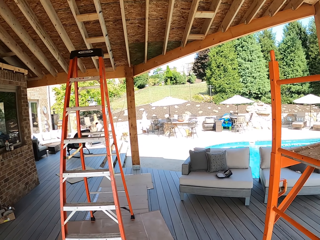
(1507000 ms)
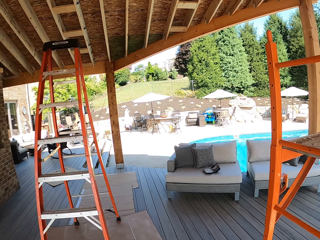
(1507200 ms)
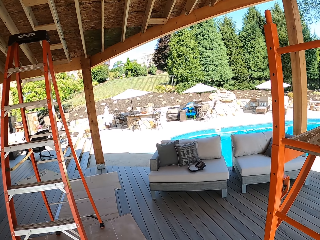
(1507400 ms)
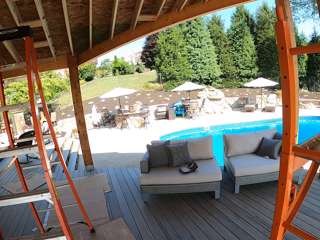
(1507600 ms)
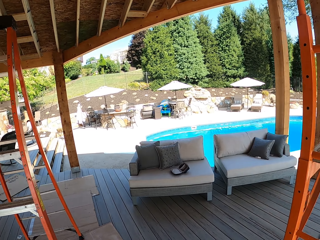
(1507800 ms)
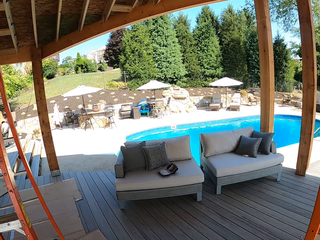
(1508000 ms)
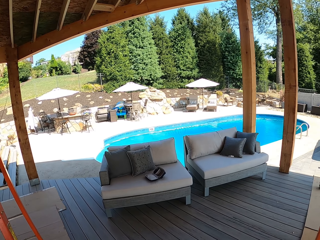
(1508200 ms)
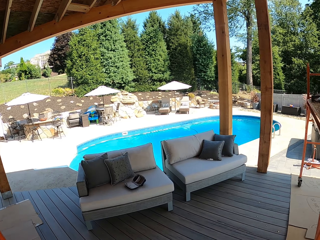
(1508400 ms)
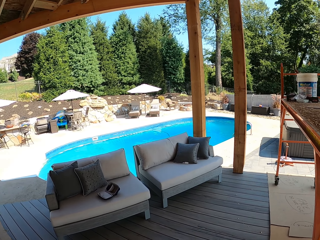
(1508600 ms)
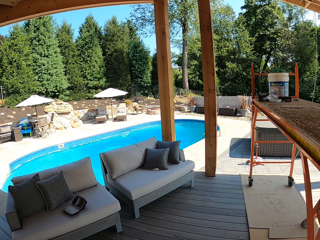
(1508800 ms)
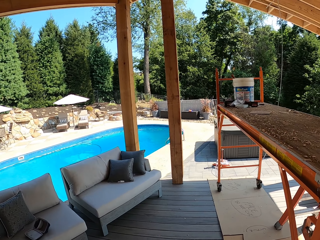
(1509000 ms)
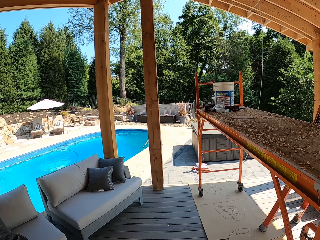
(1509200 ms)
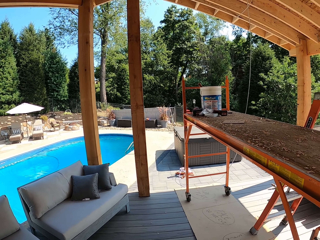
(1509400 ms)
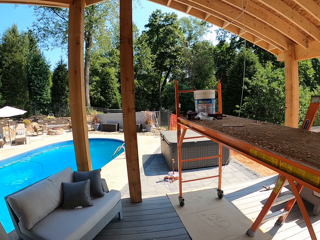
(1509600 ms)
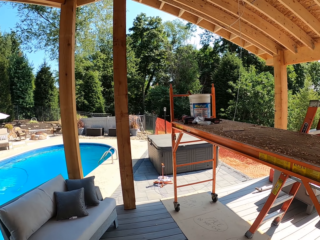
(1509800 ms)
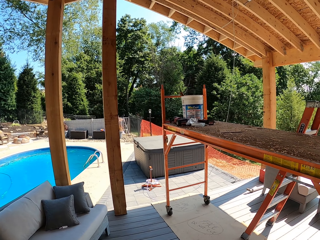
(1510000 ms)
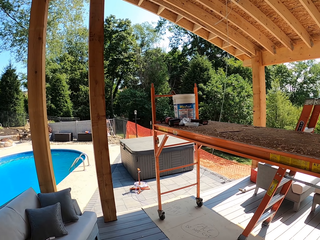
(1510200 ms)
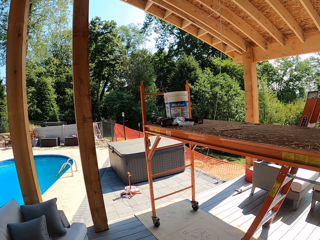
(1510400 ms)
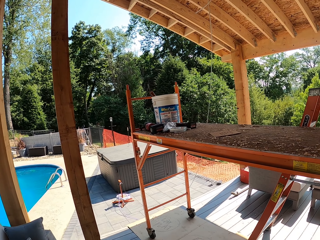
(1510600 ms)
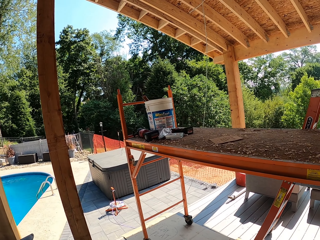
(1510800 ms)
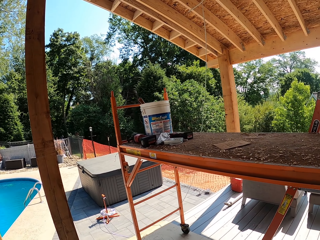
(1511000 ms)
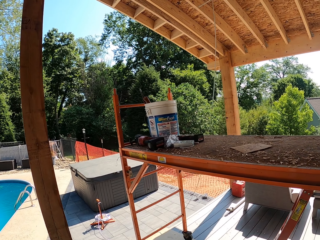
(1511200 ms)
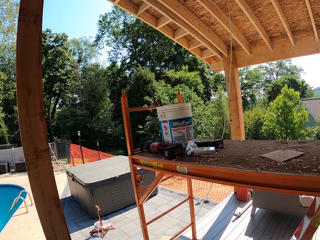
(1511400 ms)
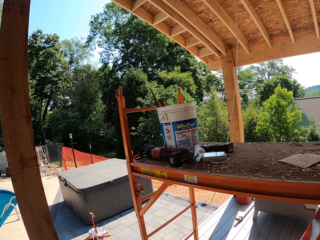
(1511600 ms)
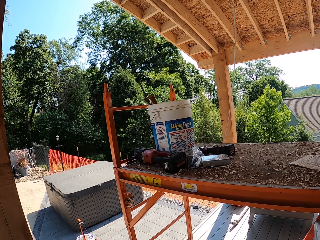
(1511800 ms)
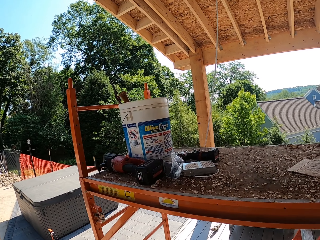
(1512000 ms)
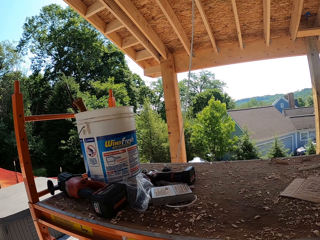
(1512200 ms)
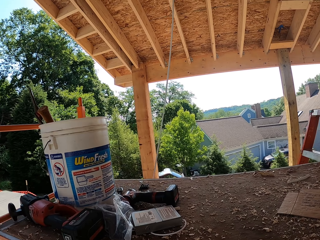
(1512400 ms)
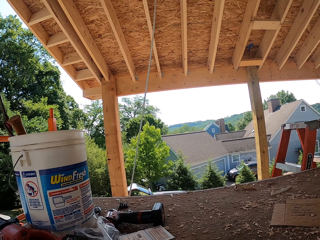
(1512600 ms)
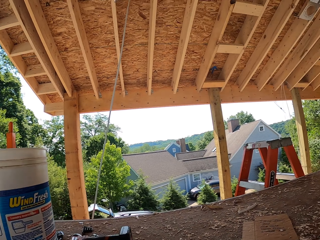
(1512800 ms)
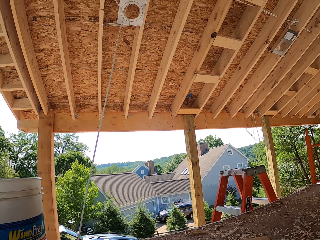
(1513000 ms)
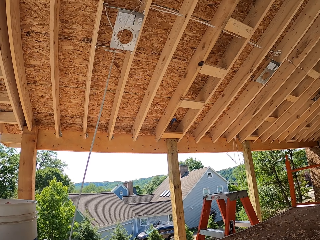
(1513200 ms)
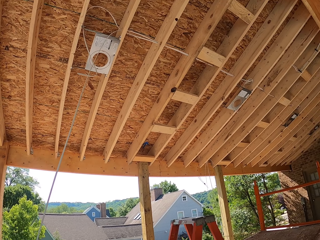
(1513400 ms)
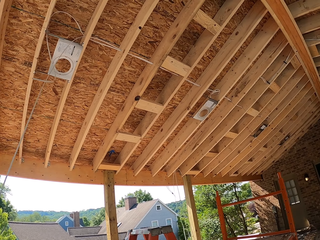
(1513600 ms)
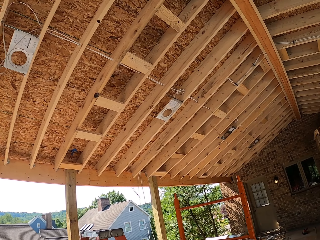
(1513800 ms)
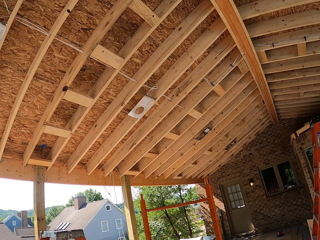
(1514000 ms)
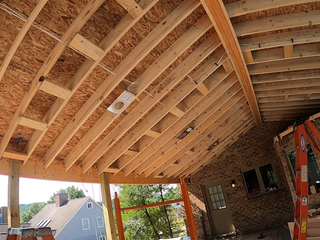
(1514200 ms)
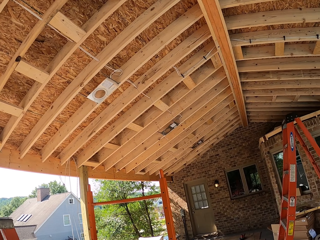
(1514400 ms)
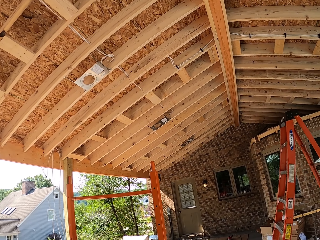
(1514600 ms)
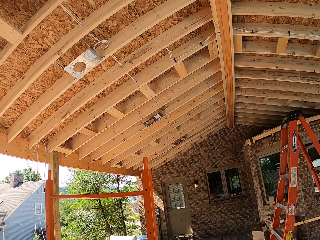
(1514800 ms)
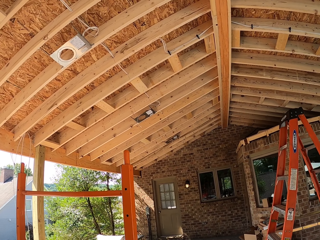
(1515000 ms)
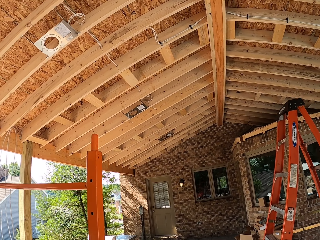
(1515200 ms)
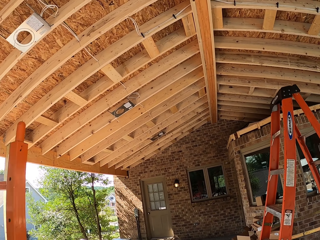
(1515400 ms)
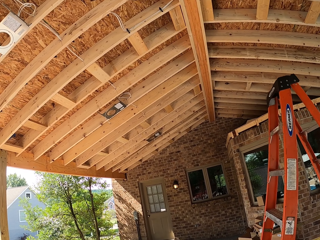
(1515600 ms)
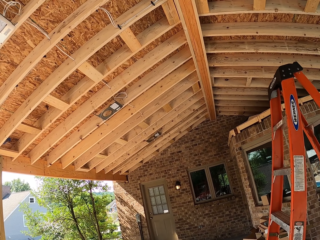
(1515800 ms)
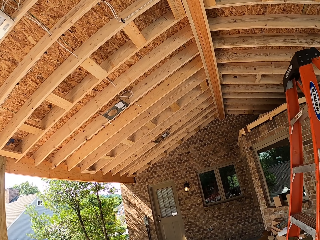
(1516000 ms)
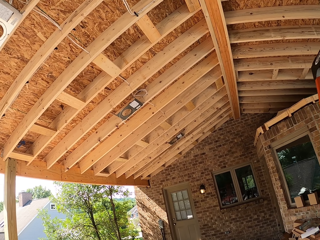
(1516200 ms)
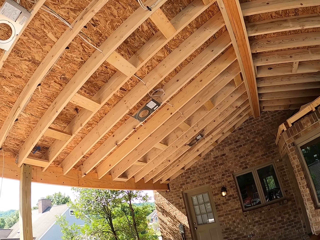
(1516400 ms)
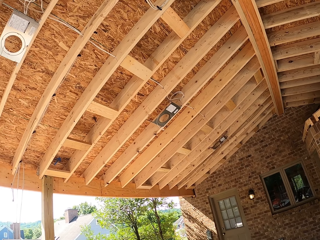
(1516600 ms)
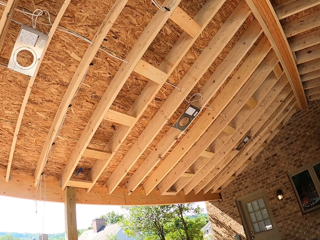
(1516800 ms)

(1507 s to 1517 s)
The camera wearer walks. They glance at the ceiling.

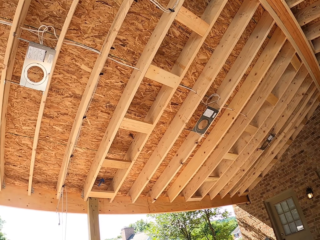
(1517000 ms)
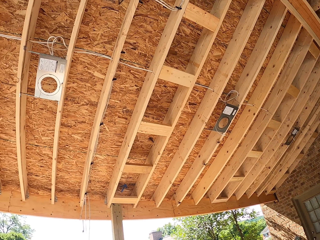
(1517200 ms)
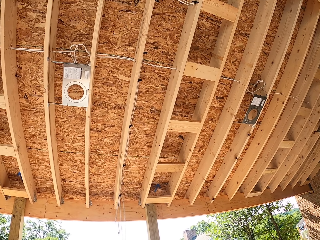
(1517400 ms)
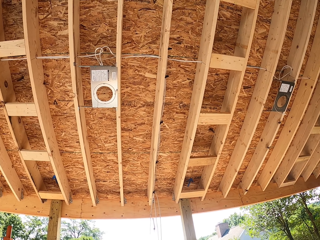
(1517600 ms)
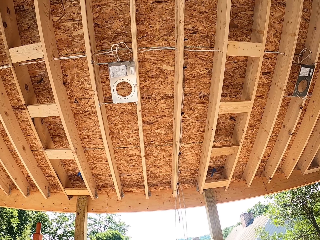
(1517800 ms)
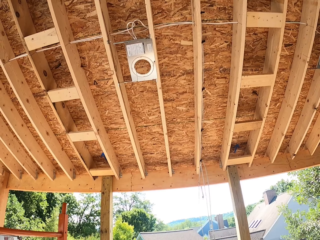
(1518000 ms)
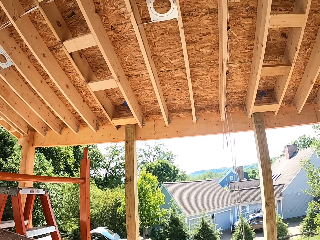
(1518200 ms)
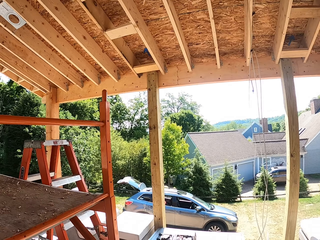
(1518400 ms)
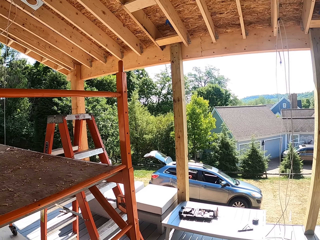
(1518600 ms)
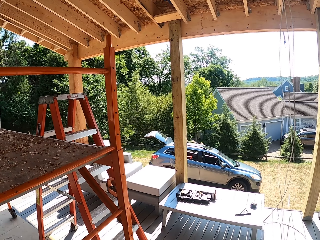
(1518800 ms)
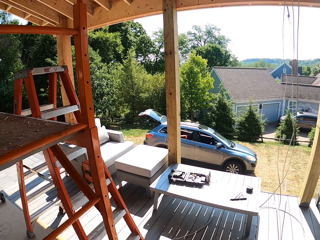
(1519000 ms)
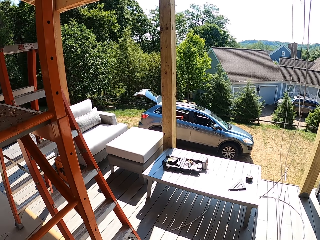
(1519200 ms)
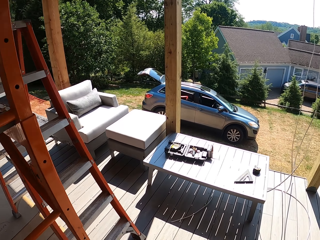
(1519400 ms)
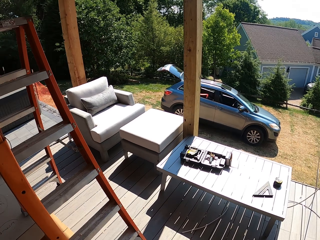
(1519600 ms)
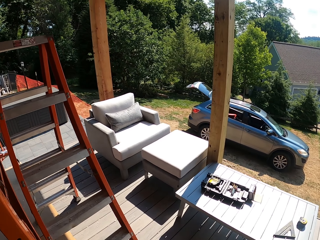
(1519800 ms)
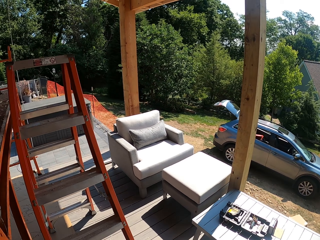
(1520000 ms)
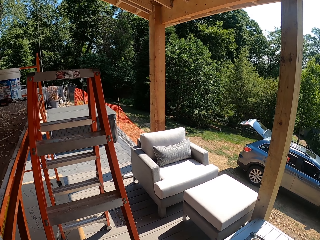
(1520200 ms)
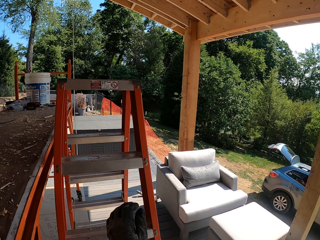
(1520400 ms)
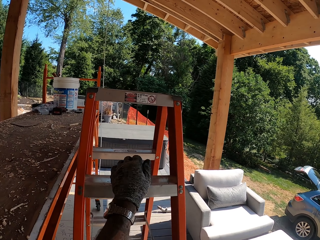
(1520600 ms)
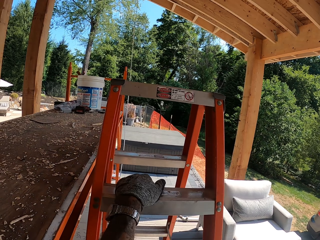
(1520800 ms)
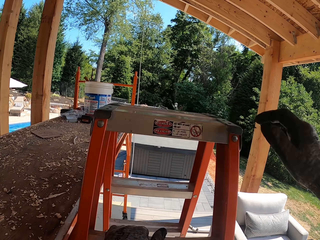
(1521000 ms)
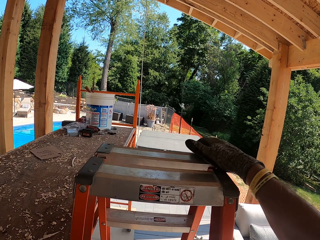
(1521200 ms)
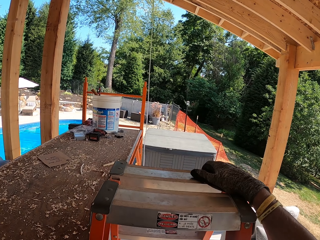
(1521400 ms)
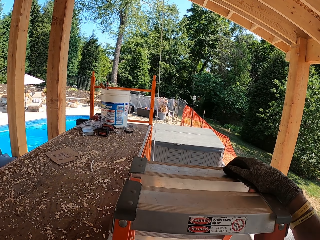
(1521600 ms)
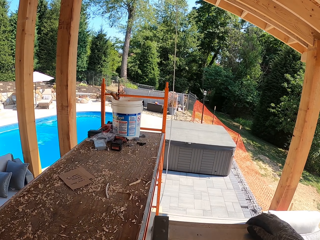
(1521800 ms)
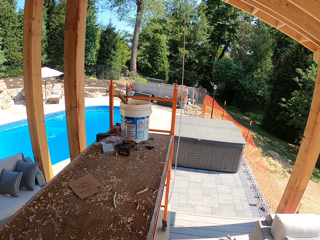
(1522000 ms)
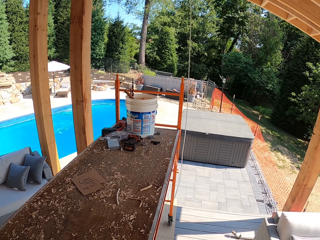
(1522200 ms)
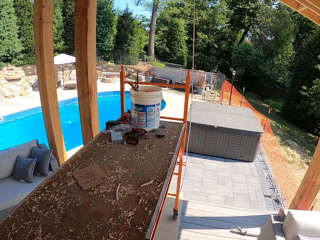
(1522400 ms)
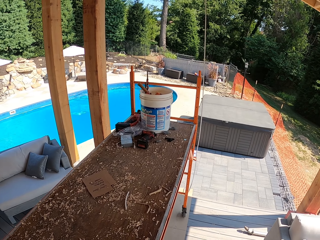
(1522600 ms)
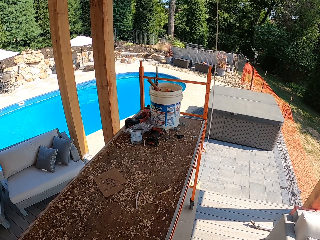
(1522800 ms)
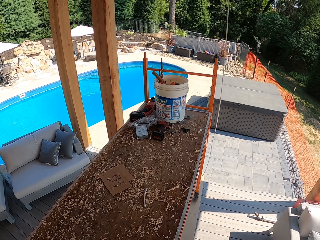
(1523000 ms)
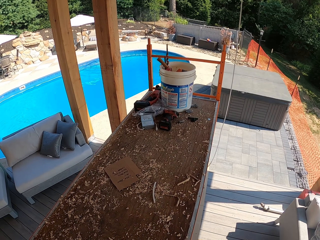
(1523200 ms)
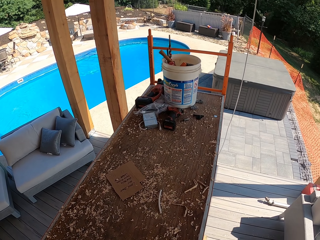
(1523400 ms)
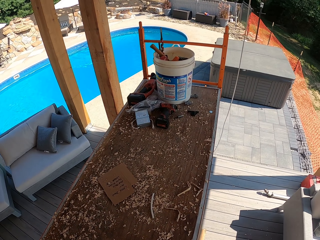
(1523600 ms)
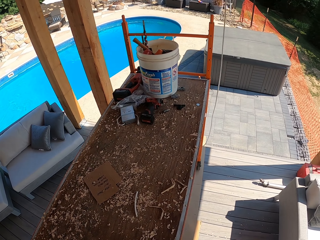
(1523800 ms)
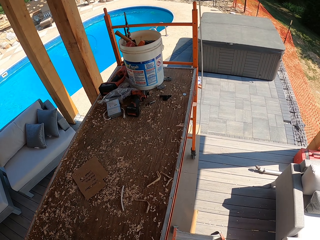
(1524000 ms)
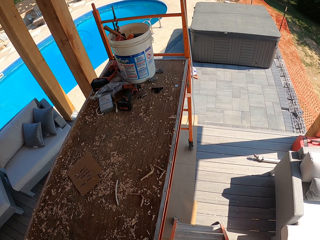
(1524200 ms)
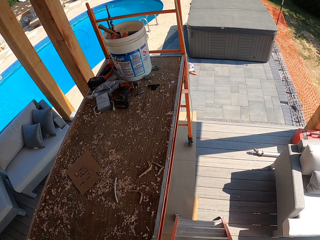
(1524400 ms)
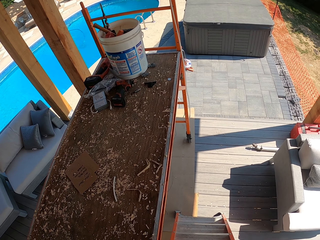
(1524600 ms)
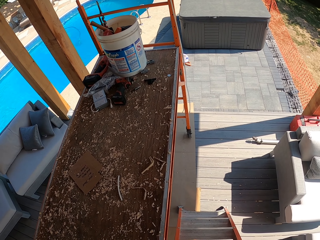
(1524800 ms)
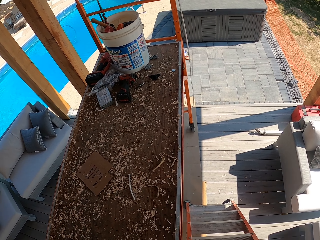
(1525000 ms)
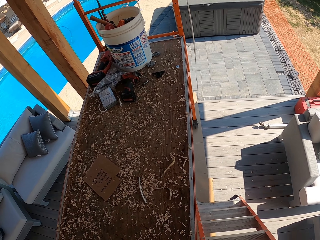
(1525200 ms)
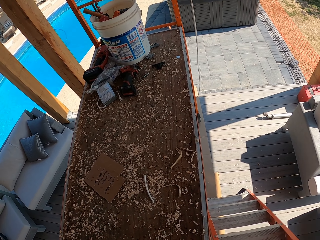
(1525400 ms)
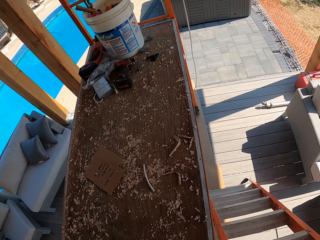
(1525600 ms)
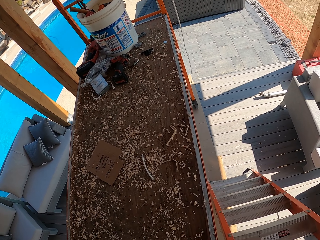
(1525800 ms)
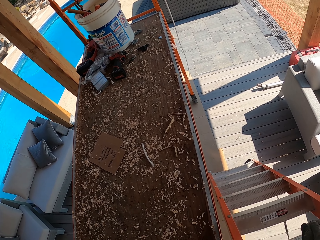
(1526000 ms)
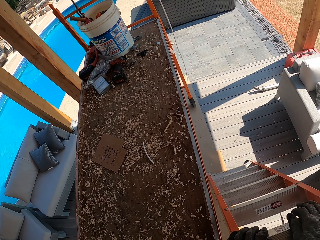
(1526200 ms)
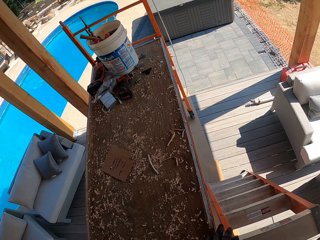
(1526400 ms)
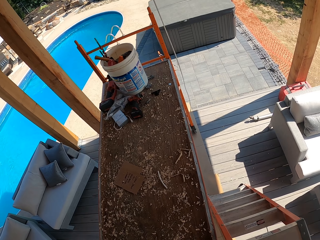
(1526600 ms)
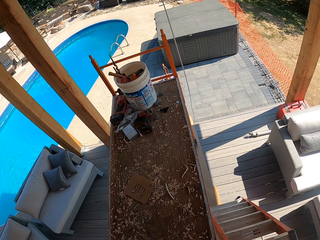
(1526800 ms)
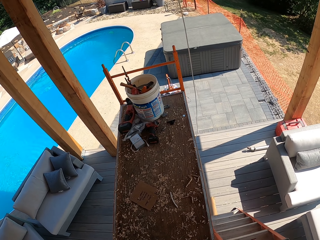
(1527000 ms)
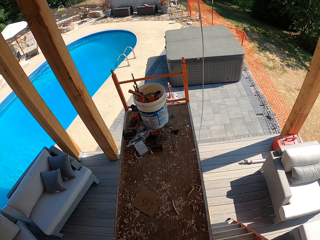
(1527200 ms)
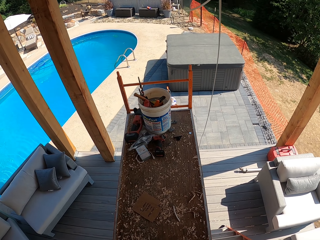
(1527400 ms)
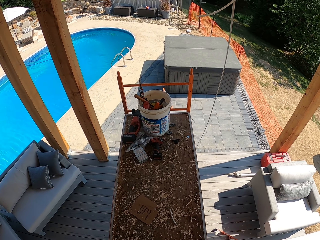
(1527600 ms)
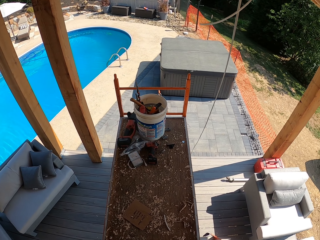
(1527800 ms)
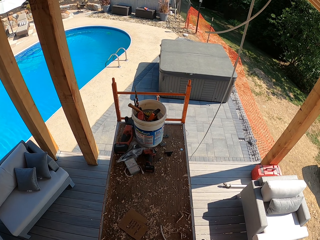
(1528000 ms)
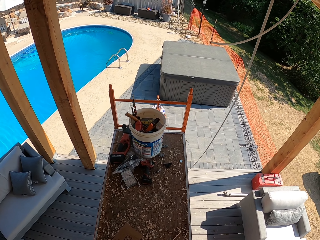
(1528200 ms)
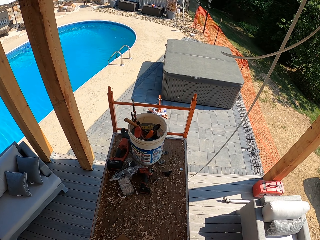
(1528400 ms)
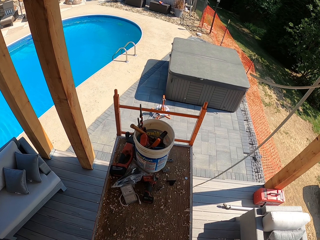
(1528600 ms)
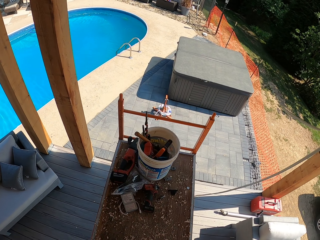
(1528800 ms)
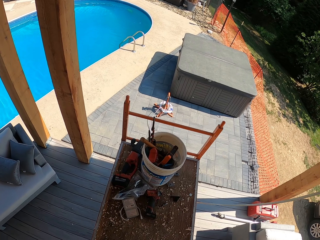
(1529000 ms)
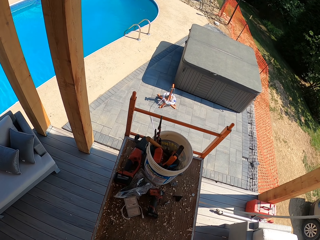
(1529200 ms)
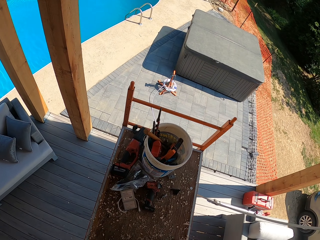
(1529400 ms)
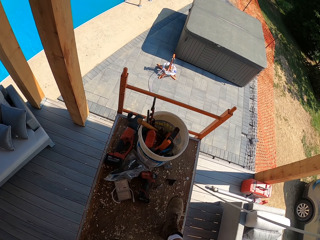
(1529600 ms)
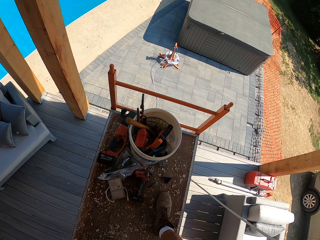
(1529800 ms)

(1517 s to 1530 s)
The camera wearer walks towards the ladder. They climb up the ladder. They walk on the work surface.
